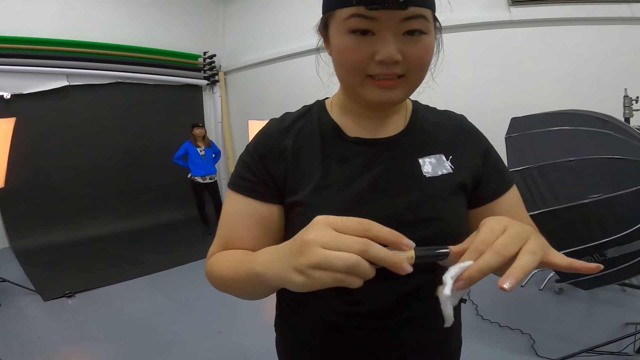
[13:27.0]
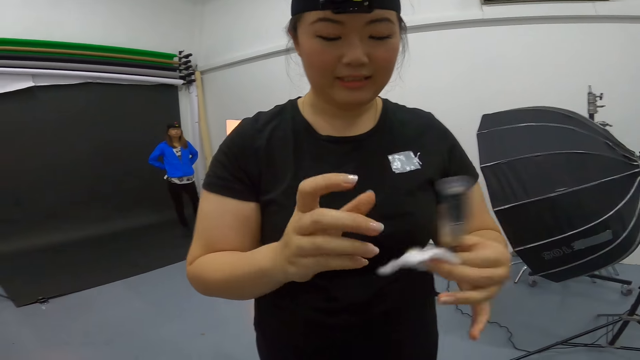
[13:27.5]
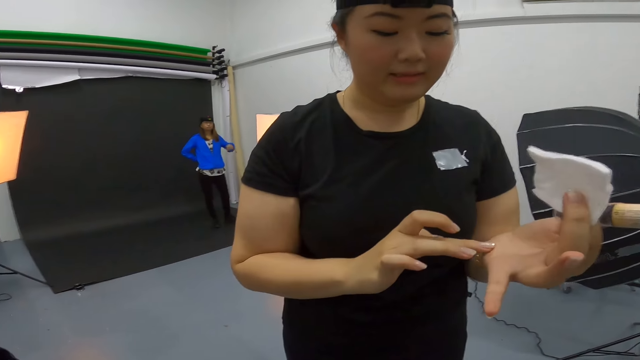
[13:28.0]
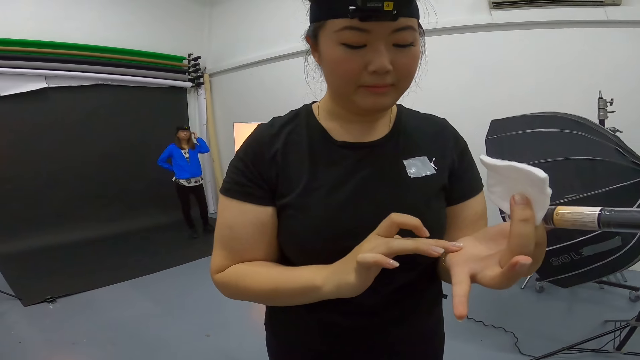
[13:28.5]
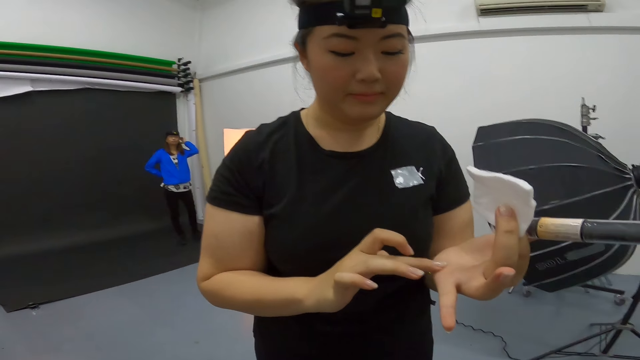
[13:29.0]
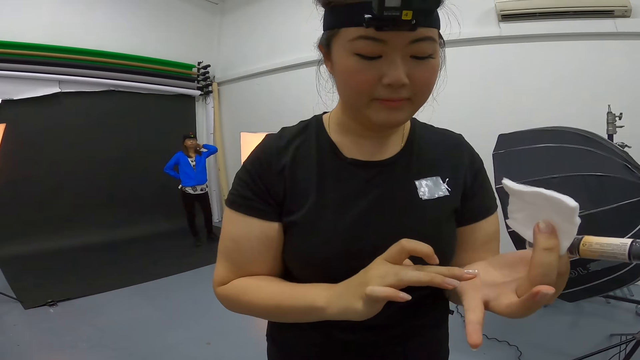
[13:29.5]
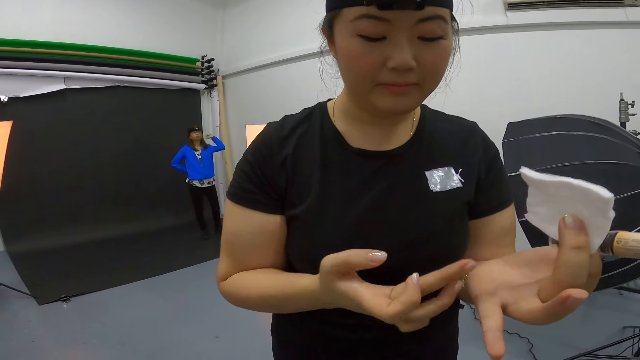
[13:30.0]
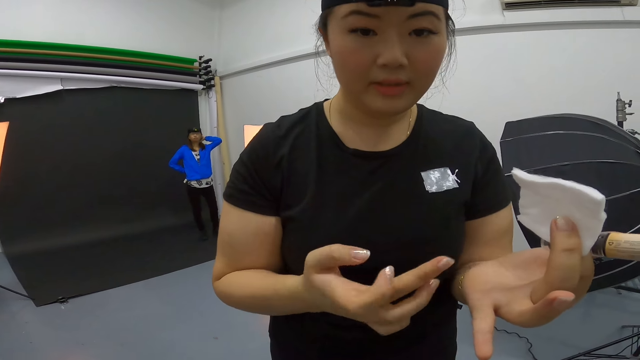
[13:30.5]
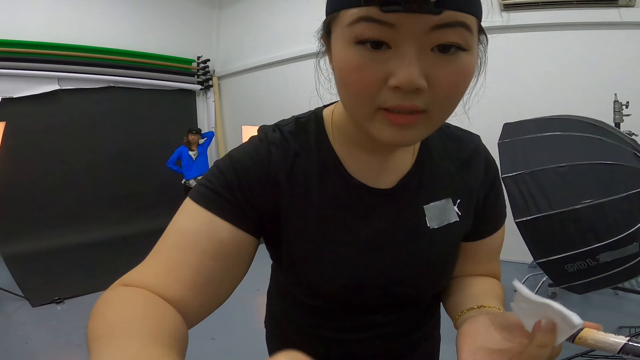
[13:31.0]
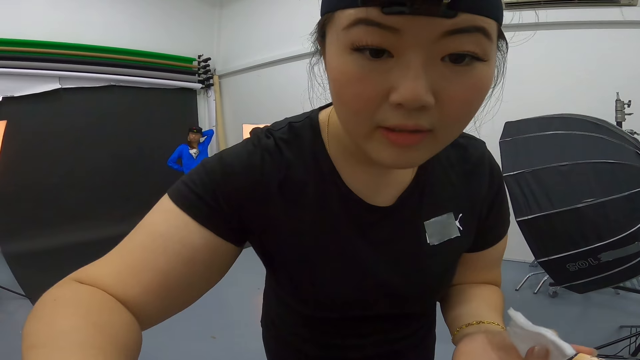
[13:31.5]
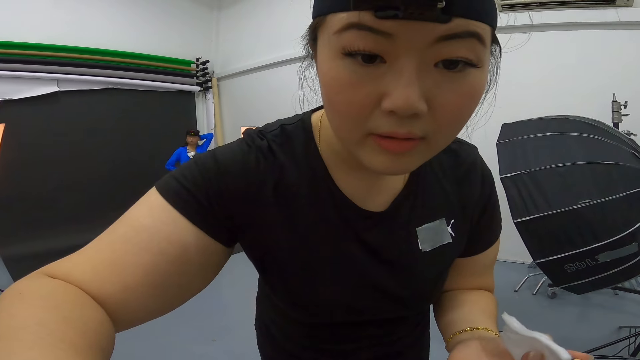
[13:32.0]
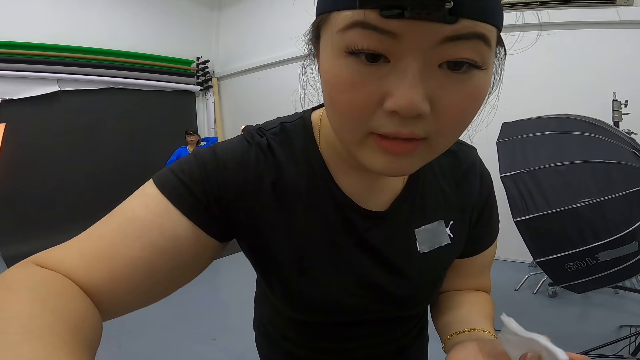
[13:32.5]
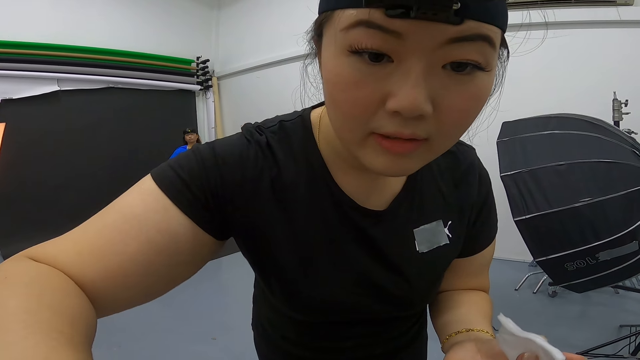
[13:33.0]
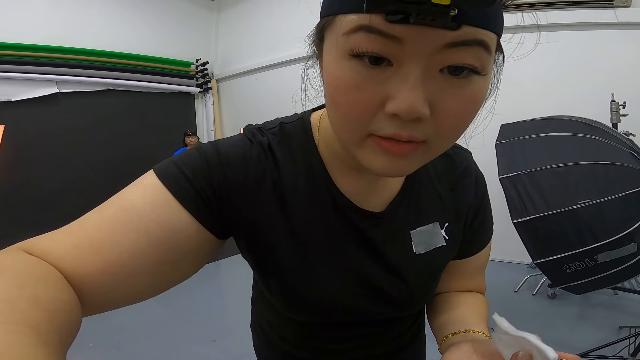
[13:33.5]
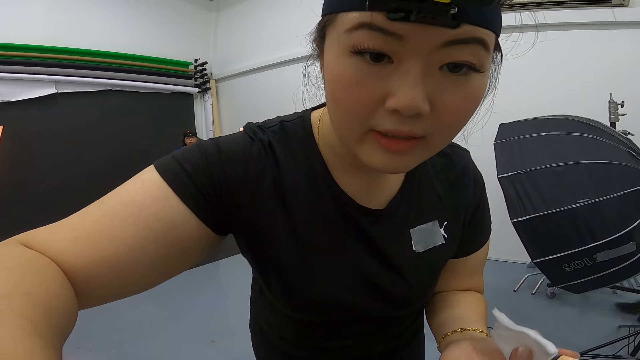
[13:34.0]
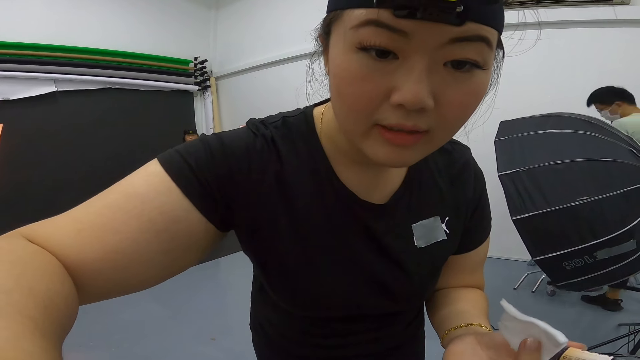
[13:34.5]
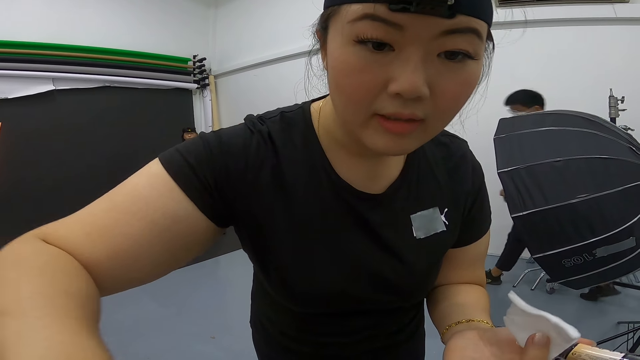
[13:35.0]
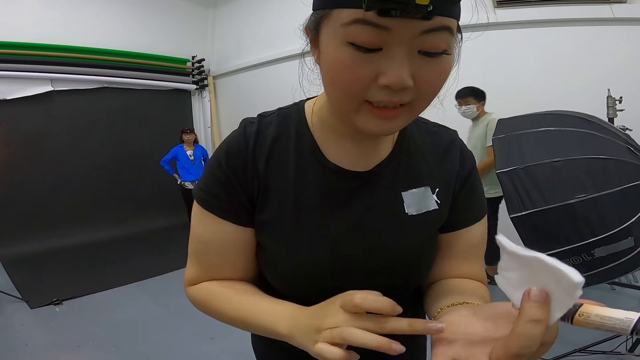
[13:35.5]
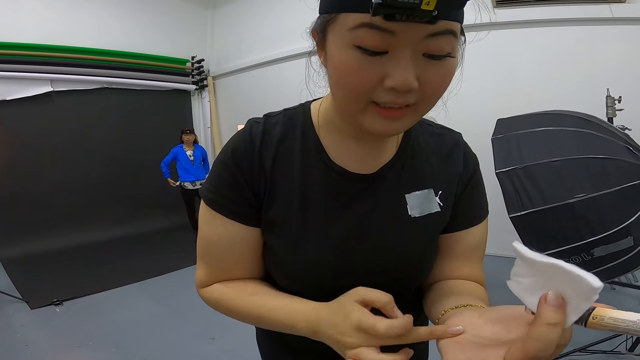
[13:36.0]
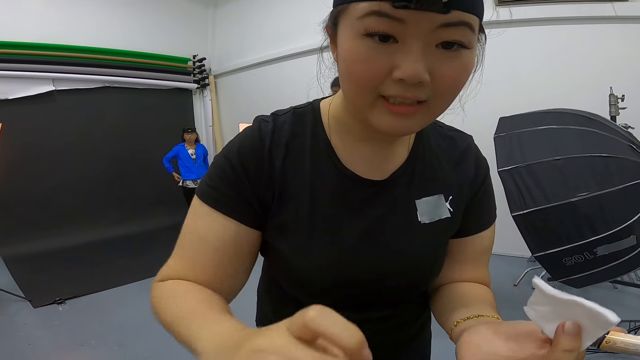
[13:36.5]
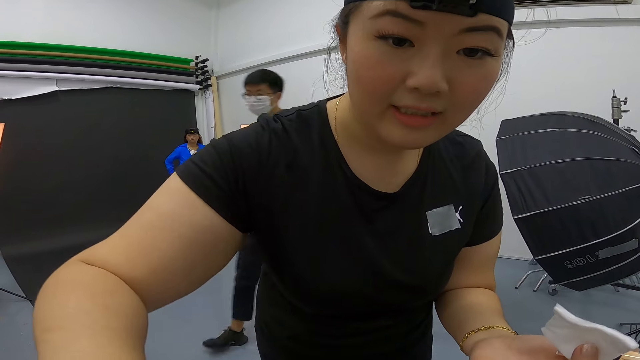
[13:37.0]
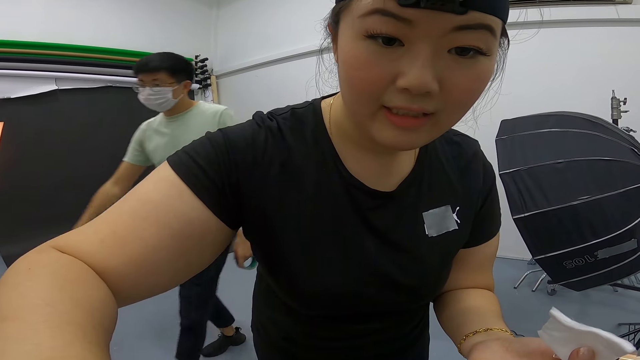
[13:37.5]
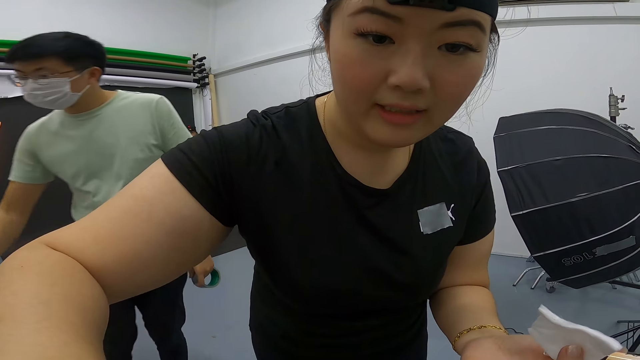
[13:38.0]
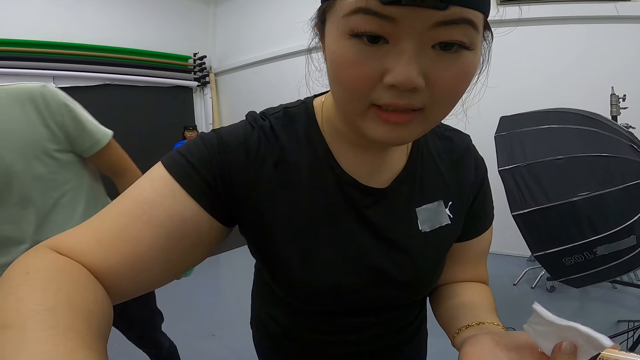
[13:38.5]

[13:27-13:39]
The woman closes the makeup. The woman rubs the makeup in her hands. The woman applies the makeup on the camera wearer.

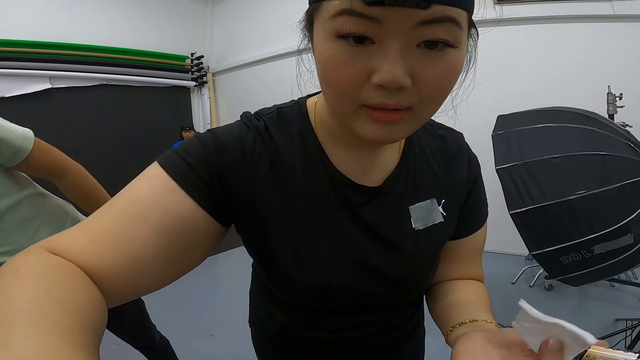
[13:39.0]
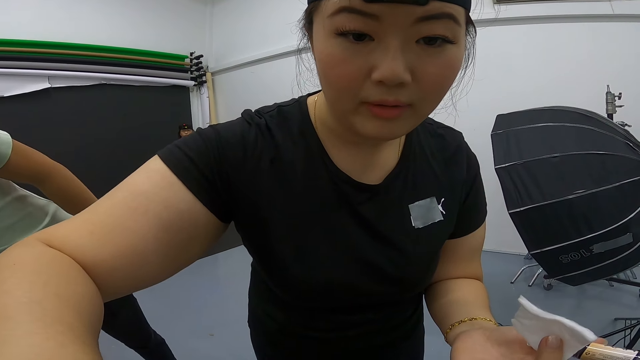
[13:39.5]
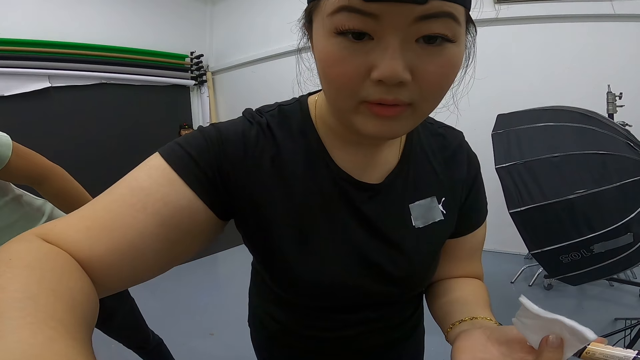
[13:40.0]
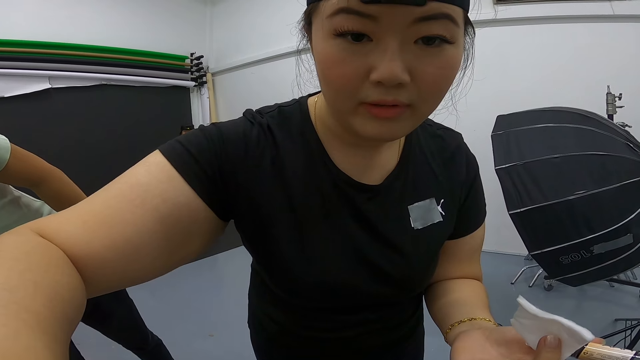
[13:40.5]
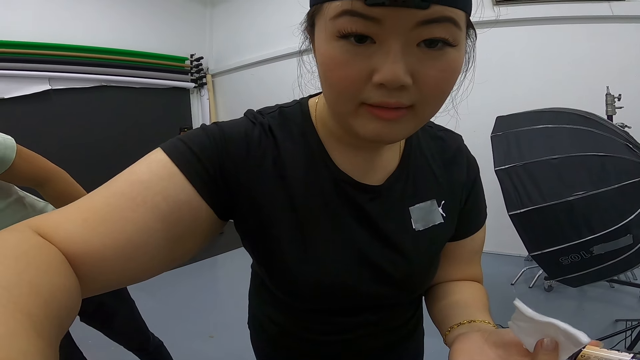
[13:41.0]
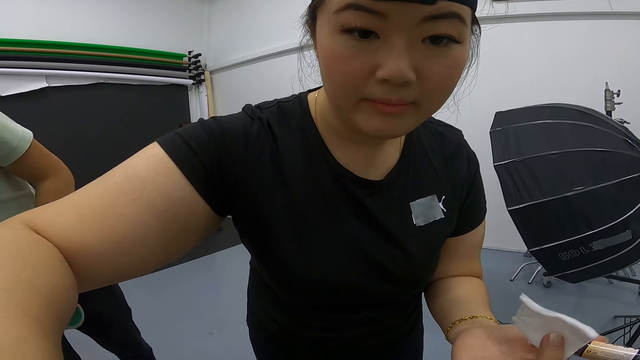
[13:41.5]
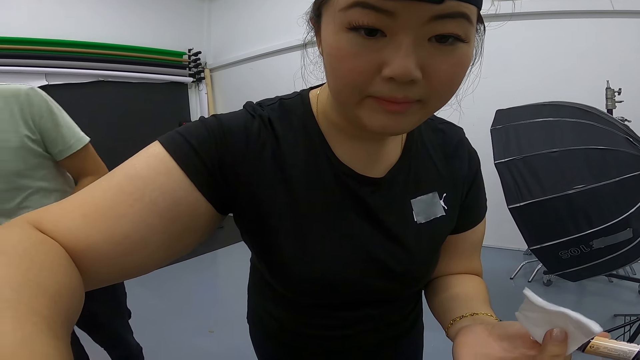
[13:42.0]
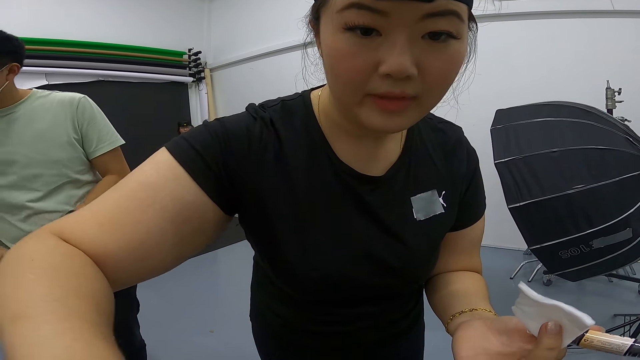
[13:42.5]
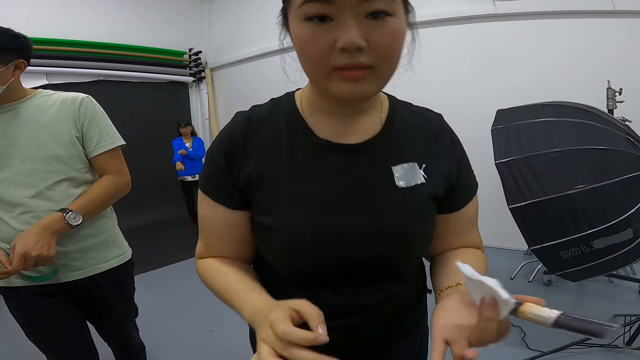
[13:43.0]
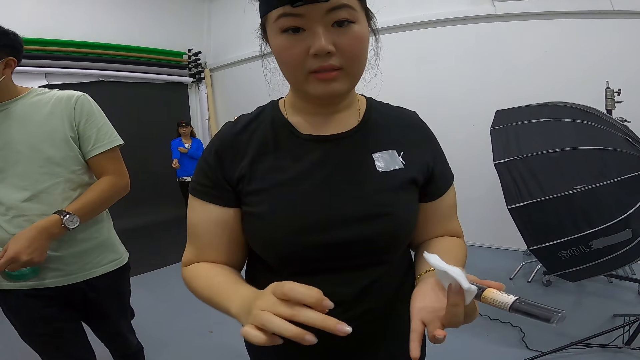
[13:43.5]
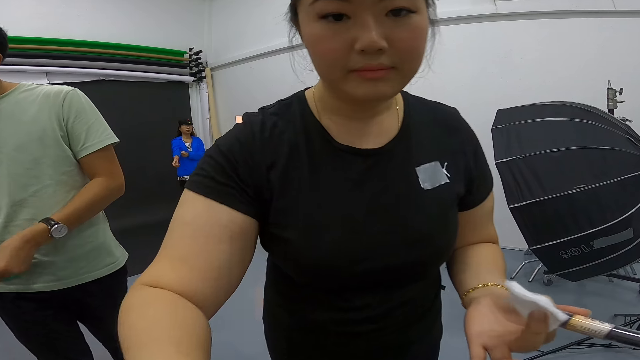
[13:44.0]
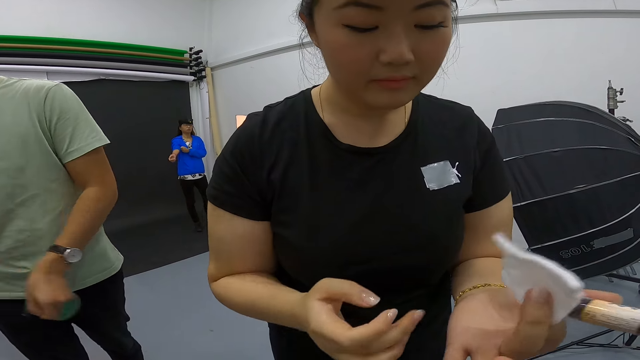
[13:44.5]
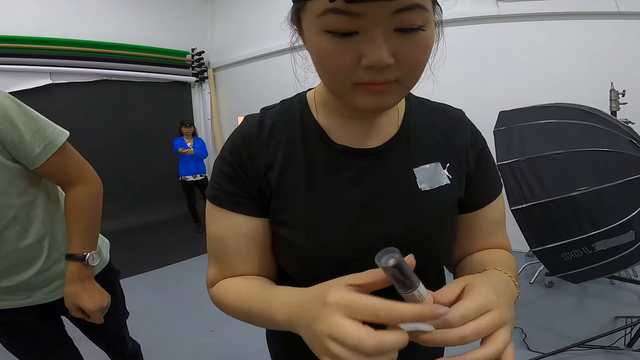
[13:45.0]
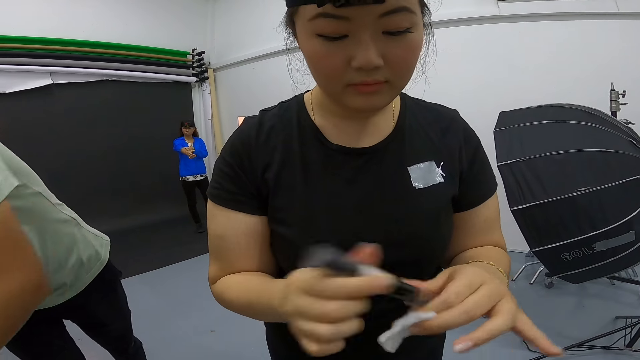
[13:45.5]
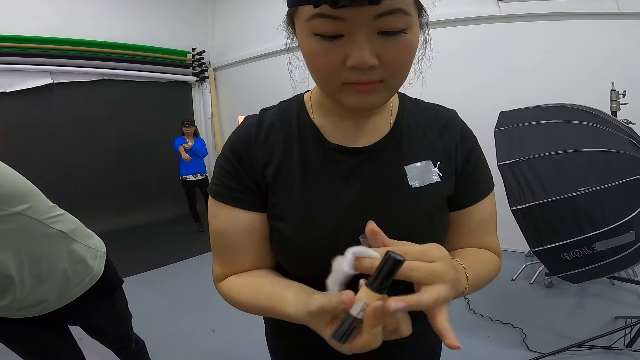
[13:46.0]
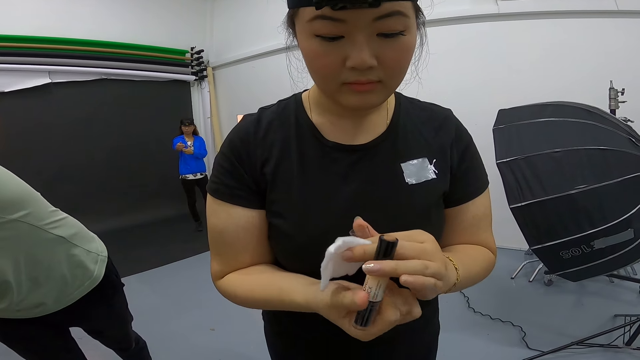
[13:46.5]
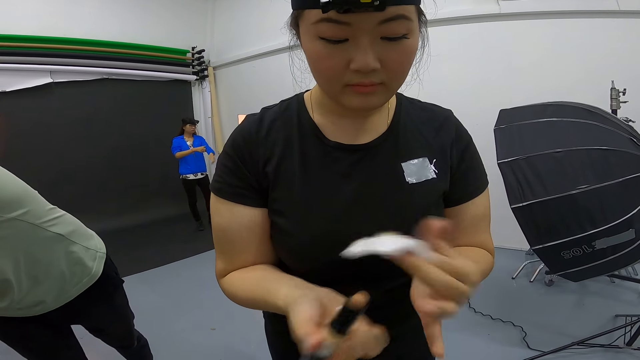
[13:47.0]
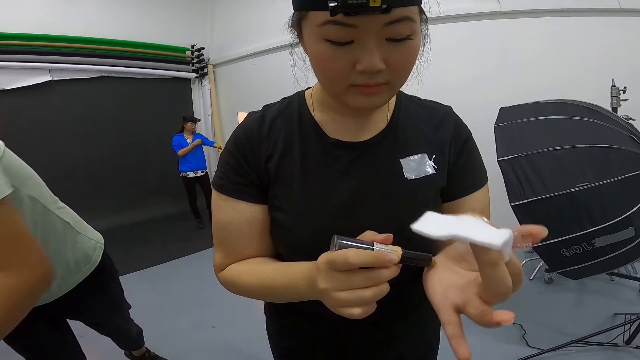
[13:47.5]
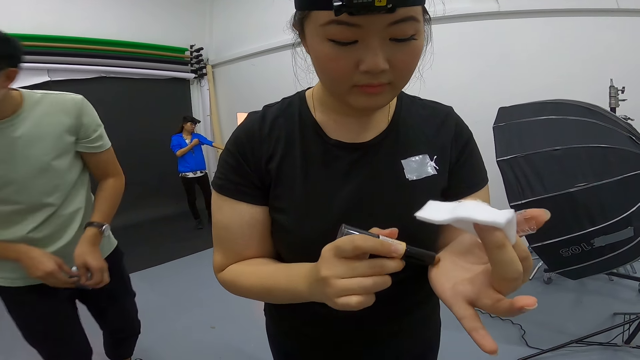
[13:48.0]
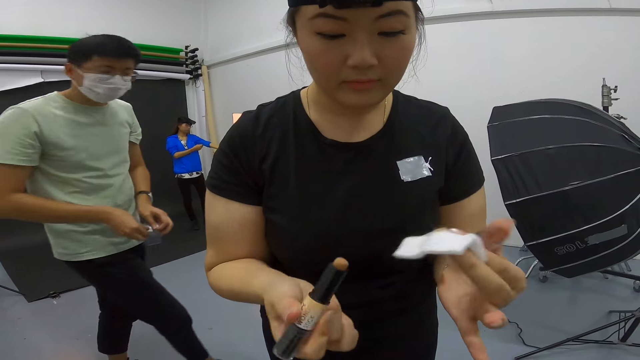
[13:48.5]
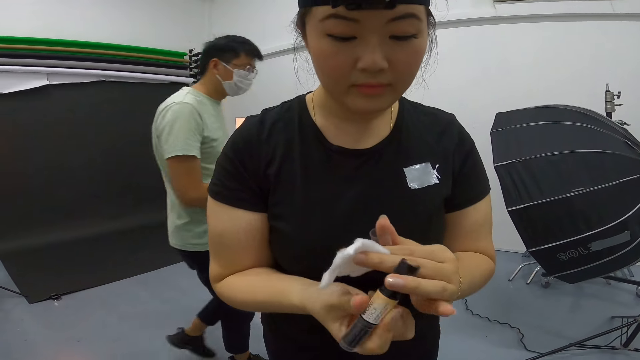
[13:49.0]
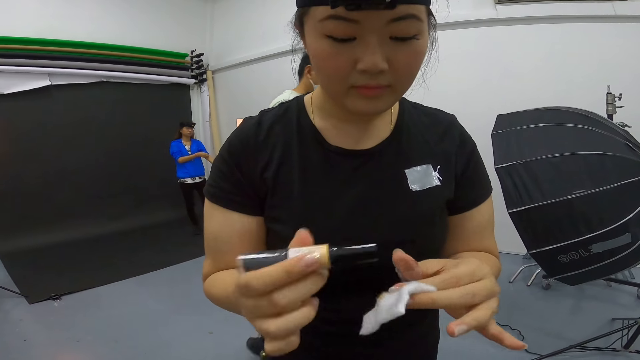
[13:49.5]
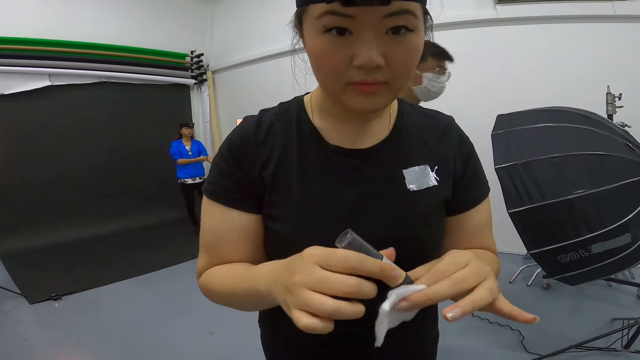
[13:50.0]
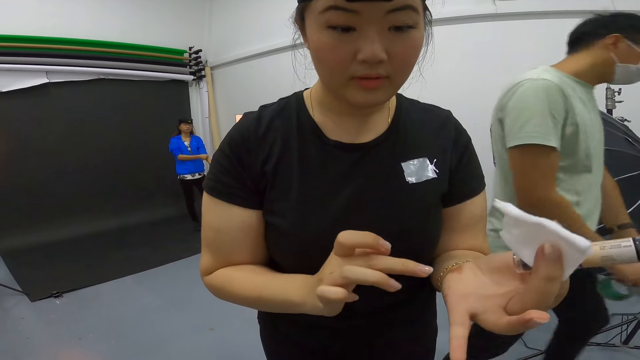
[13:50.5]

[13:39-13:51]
Another woman opens a cosmetic shade, applies the cosmetic shade on her hand and closes the cosmetic shade.
